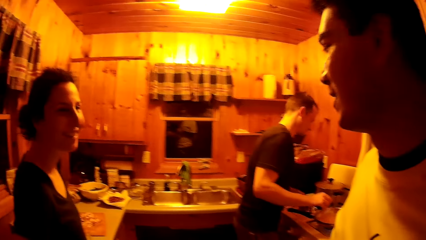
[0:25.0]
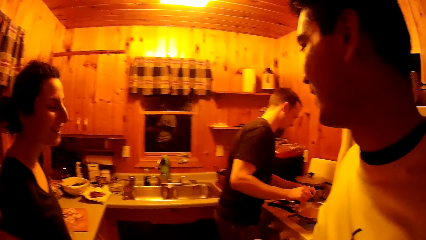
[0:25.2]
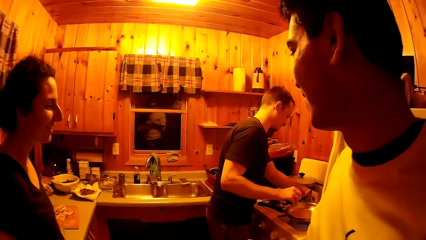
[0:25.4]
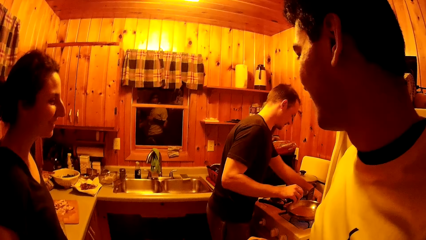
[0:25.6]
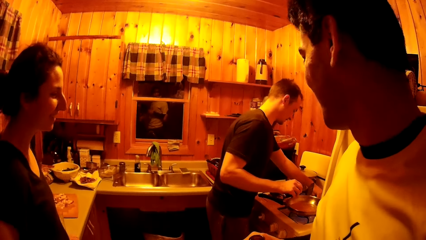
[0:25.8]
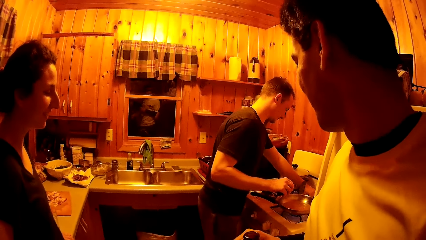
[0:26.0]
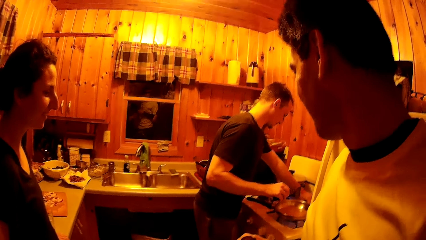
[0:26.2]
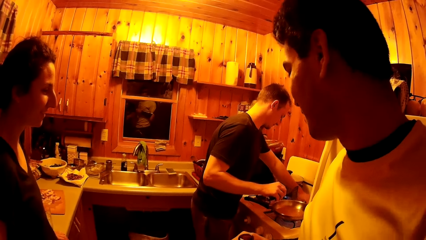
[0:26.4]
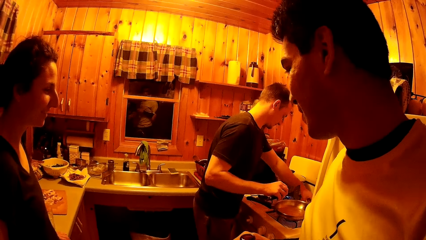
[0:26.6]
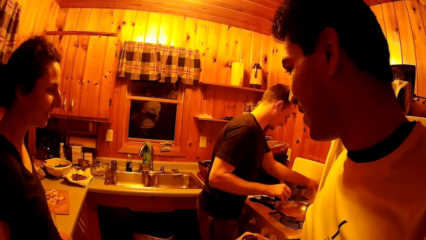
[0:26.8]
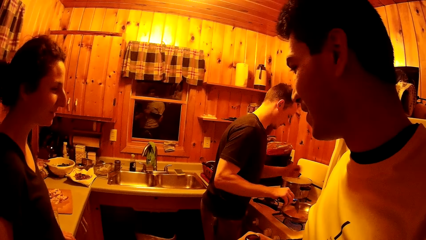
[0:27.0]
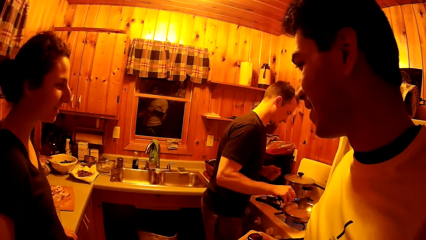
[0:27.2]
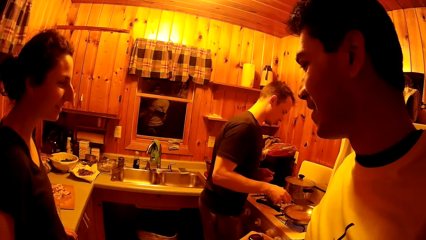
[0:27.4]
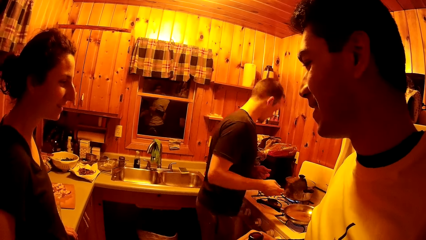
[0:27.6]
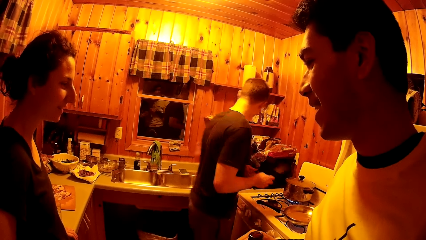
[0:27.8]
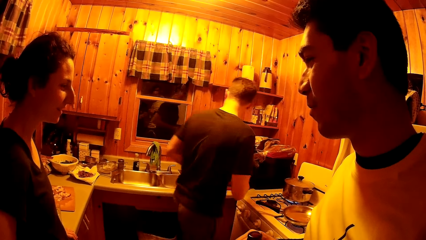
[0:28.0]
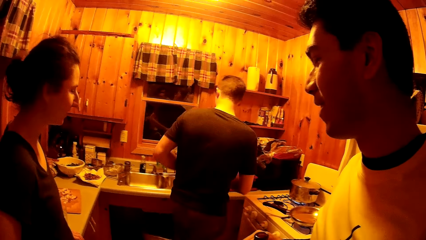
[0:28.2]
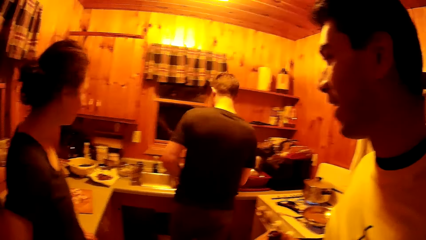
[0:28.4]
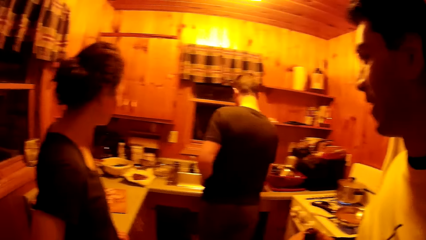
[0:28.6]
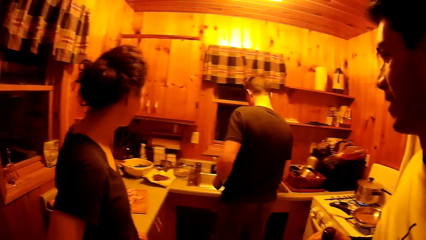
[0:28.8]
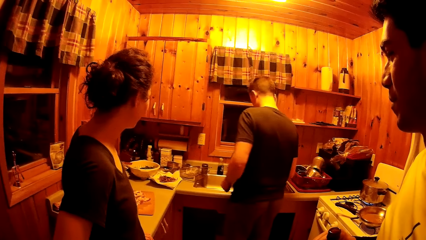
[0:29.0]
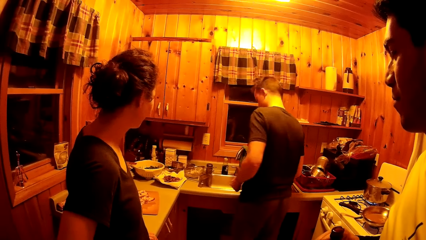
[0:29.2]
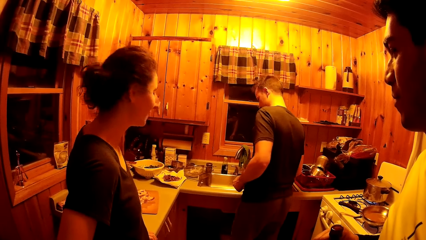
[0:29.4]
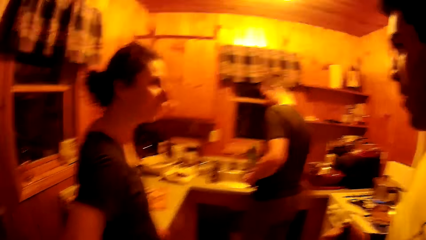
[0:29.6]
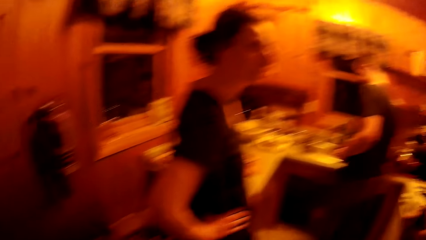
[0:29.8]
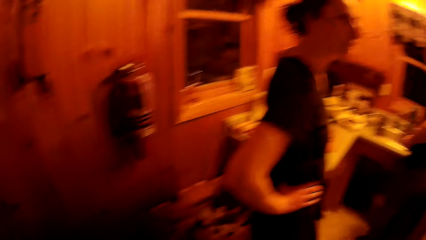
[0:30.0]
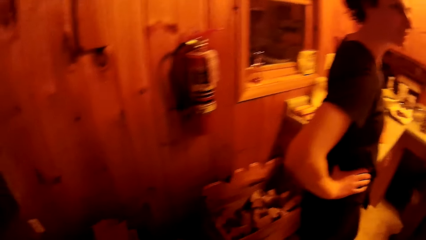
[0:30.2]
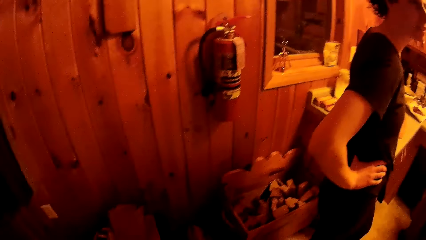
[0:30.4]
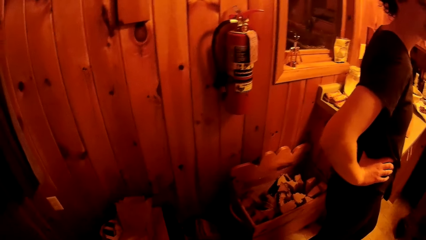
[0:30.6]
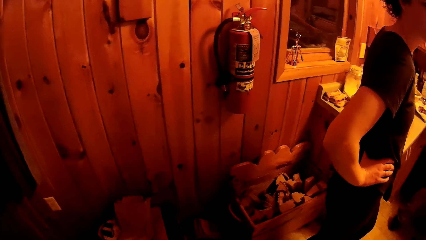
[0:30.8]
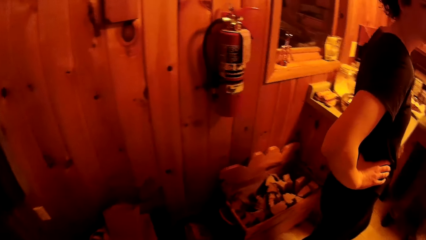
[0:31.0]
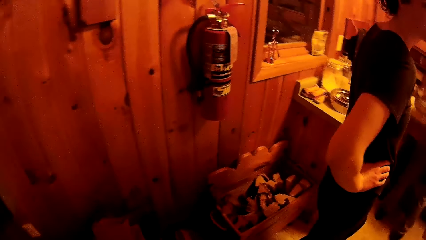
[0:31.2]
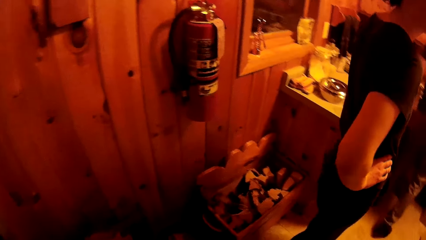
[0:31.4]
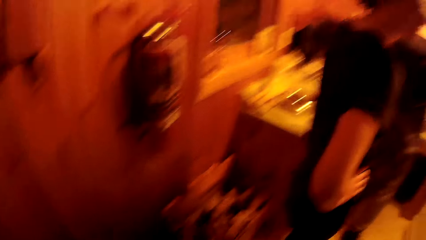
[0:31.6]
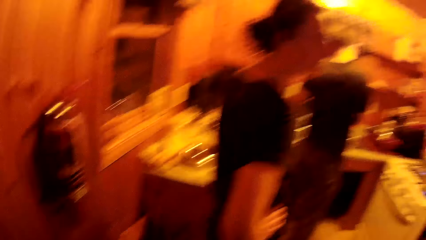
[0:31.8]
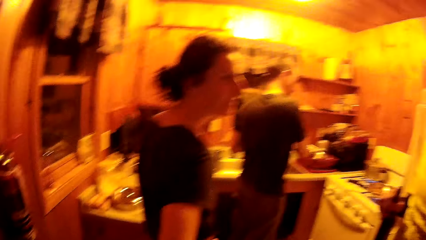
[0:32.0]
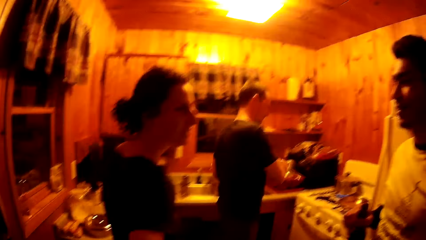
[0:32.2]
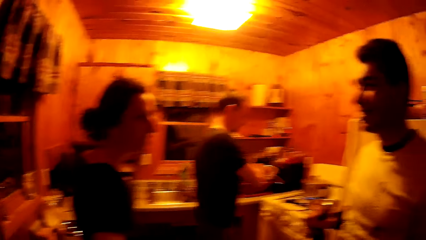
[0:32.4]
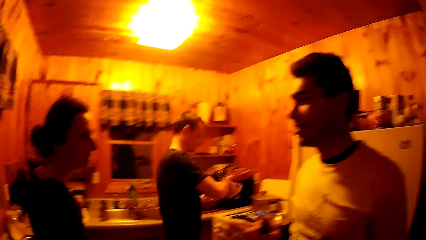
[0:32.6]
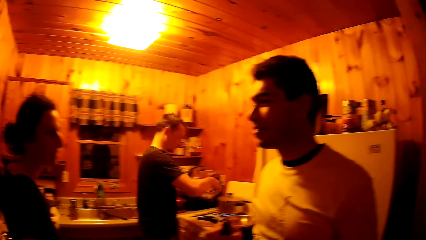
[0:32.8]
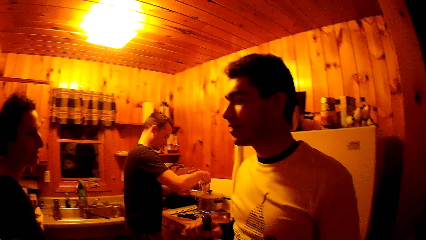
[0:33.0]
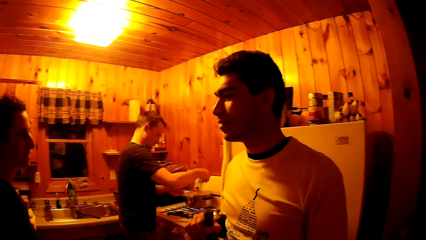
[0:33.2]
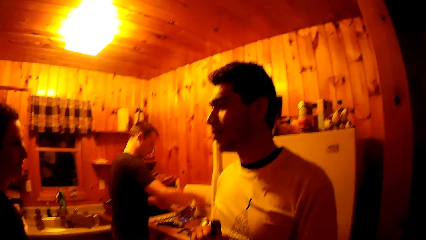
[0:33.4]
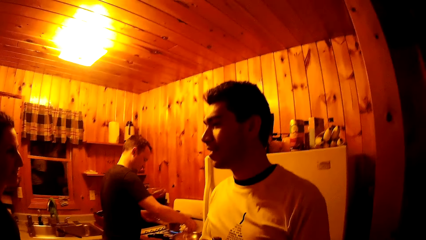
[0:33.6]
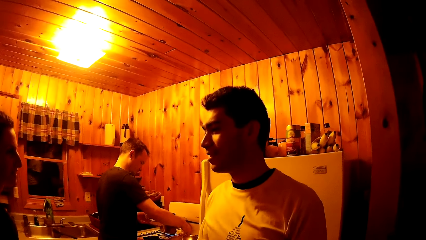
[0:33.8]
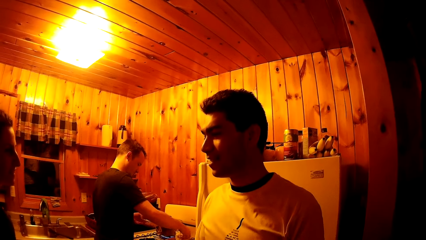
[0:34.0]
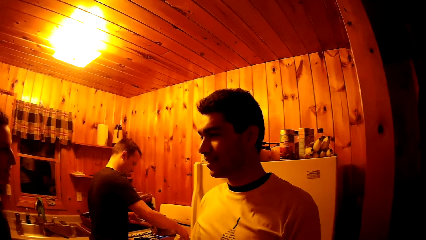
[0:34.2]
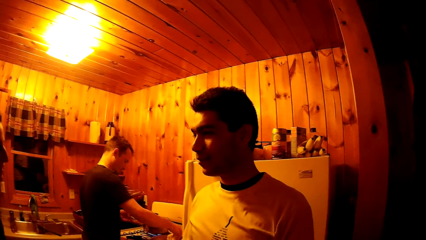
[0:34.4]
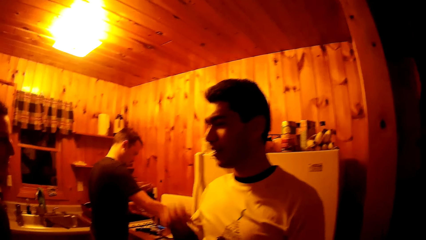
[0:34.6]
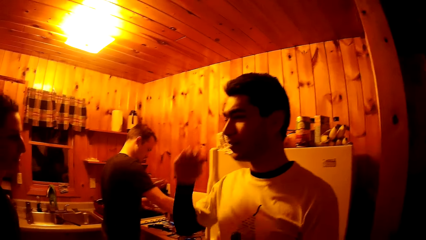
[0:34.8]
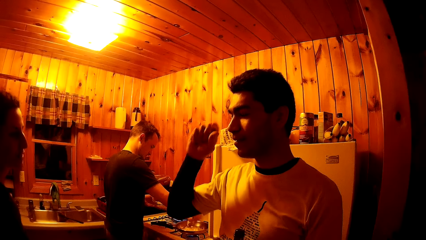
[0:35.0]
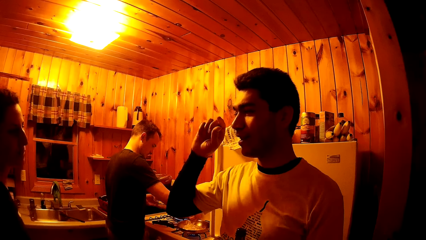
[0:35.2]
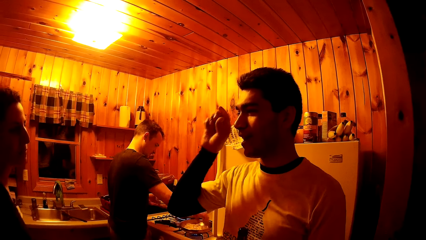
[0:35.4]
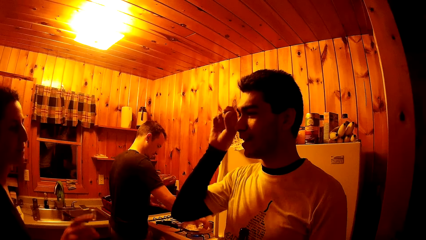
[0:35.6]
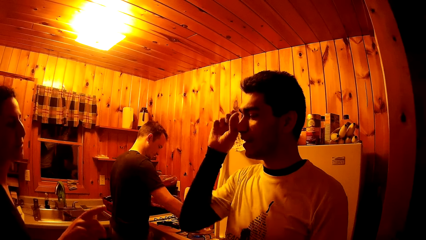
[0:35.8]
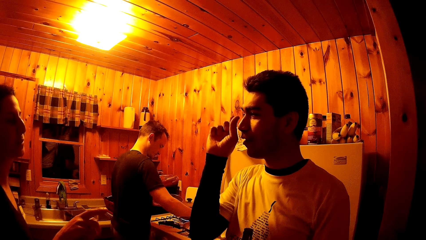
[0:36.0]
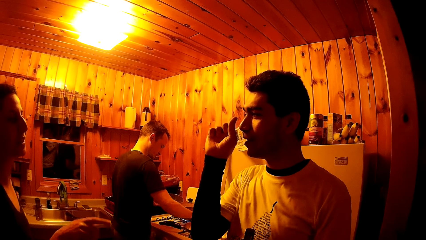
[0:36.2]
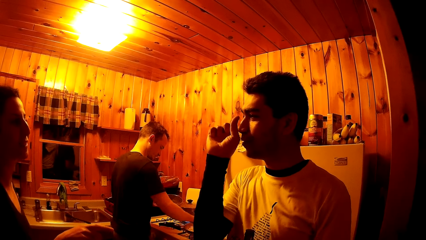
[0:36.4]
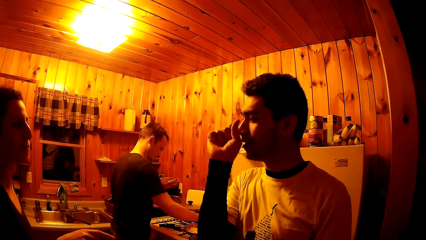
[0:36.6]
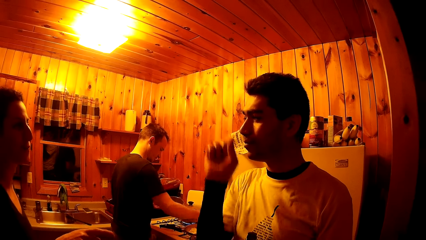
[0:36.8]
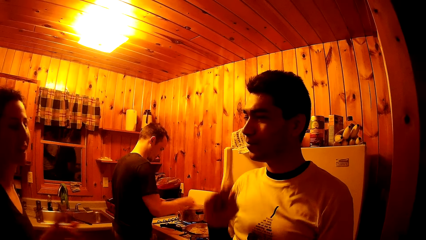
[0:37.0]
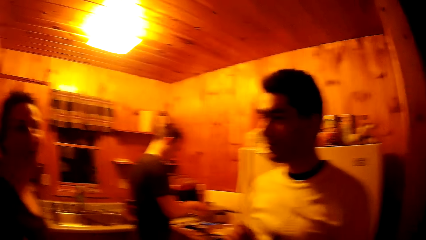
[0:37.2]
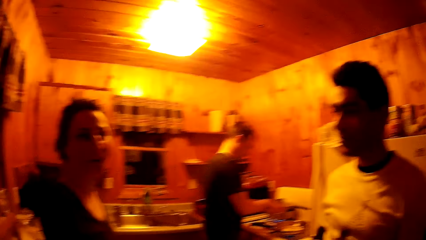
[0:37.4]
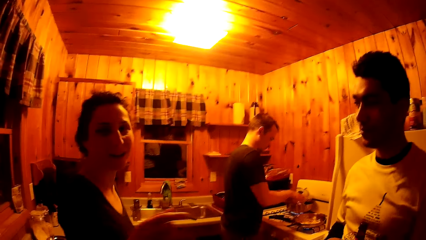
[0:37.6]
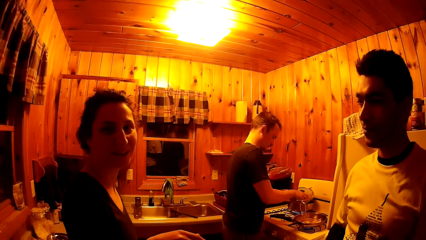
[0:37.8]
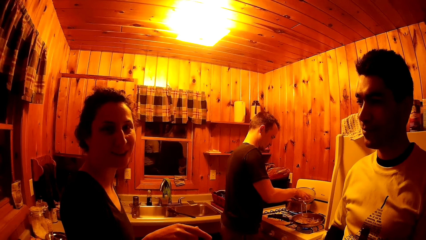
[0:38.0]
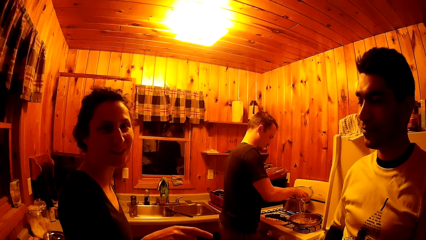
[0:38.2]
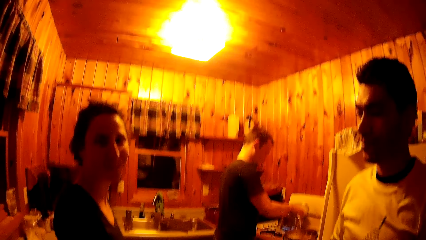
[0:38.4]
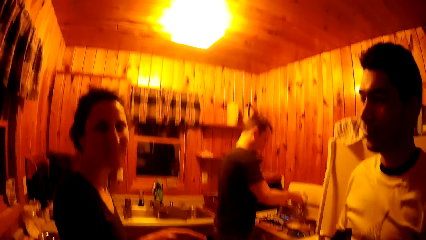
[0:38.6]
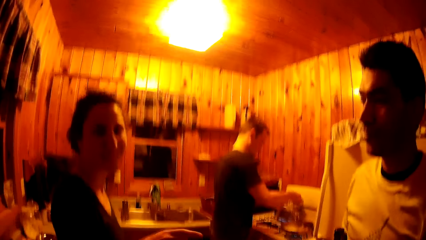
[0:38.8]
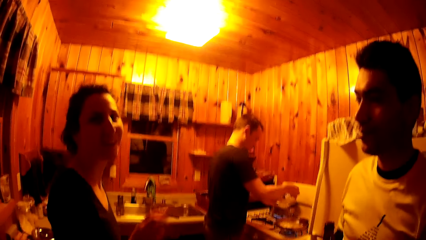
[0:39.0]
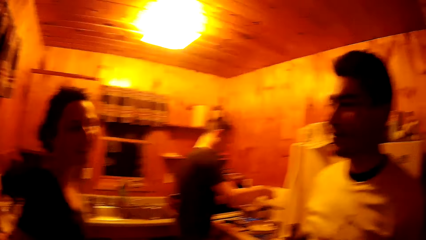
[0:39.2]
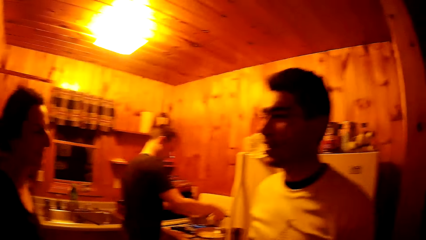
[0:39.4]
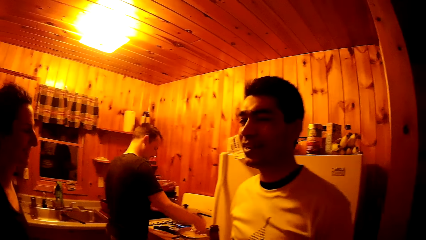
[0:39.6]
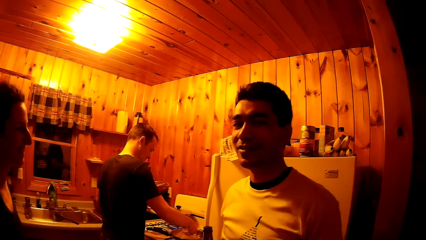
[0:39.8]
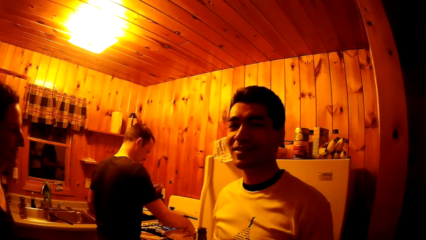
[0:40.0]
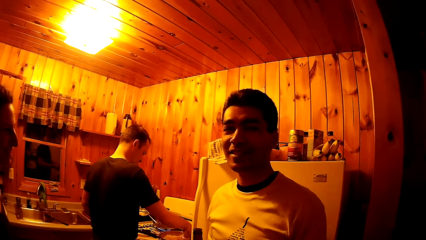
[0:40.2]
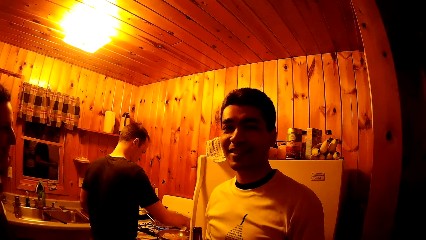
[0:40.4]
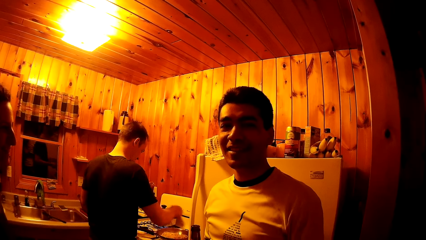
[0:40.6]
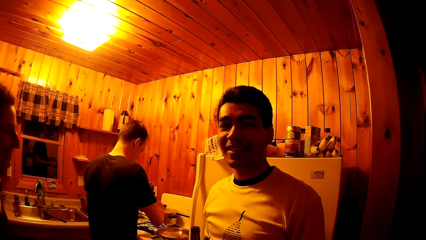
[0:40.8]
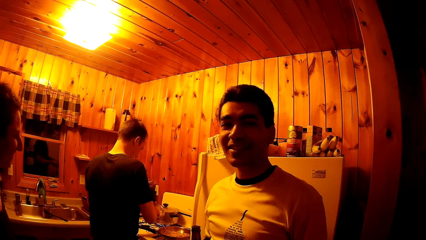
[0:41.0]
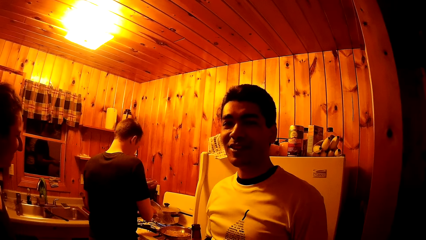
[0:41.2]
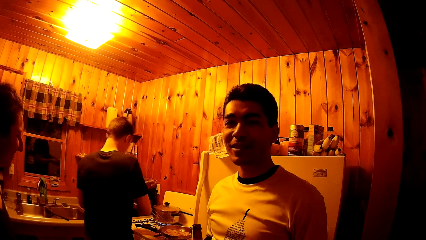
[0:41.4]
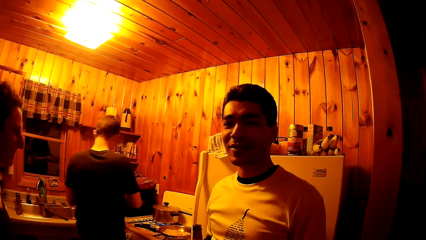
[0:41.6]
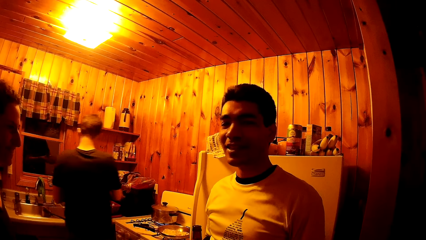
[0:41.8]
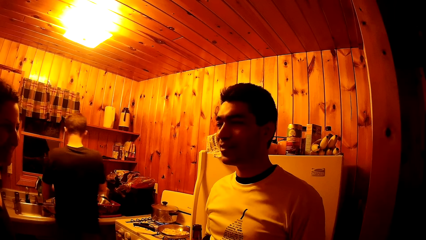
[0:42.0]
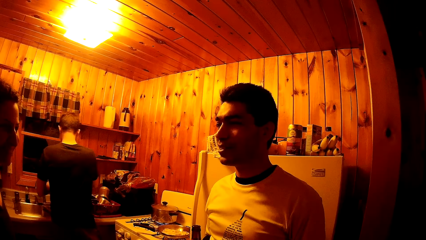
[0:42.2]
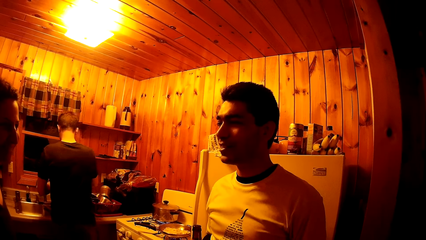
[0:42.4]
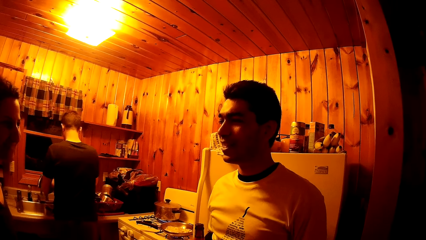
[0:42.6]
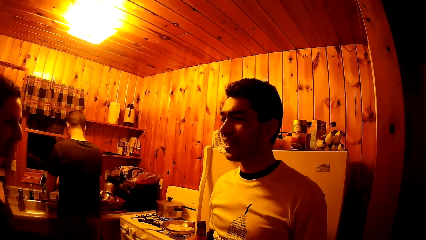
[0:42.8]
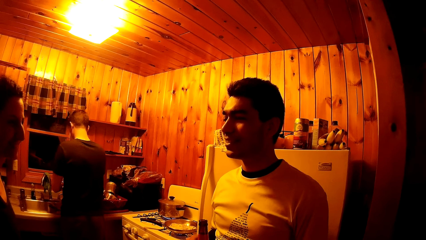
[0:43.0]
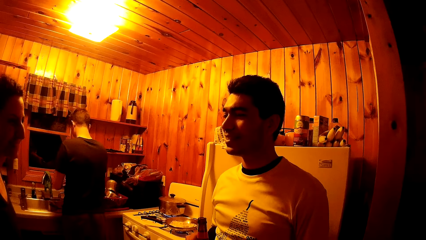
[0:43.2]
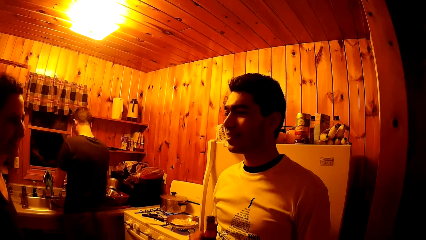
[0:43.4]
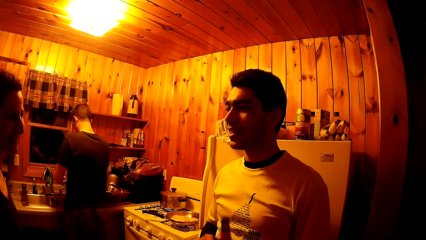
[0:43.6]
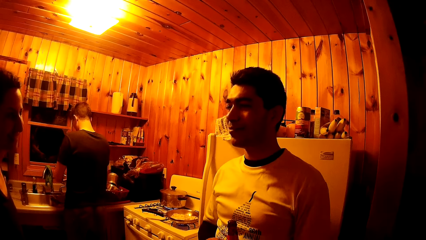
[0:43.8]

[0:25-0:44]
The man shakes the spatula in his right hand. The man places the spatula in a sink with his right hand. The man puts pasta from a strainer into the frying pan with his right hand. Another man interacts with the woman. The woman talks to the camera wearer. A man talks to the camera wearer. The first man goes to the sink.
